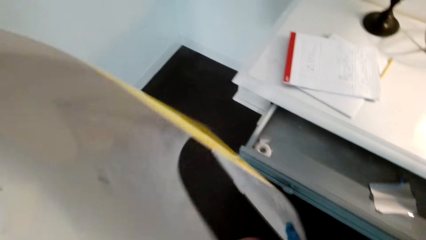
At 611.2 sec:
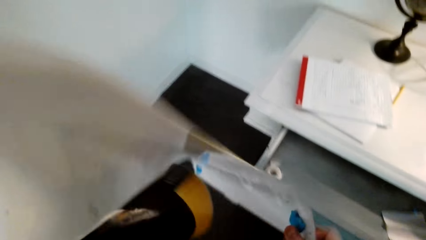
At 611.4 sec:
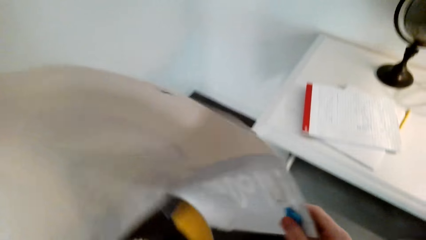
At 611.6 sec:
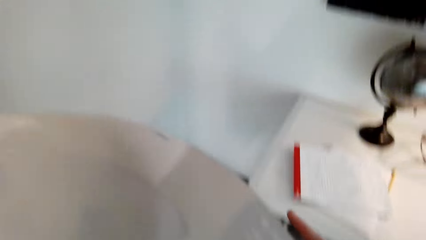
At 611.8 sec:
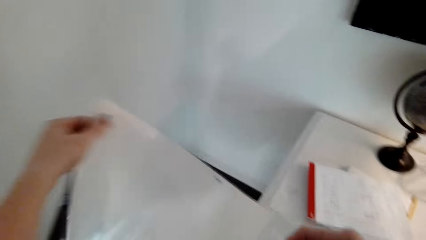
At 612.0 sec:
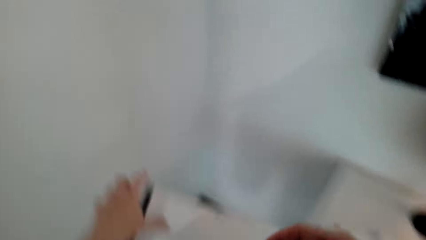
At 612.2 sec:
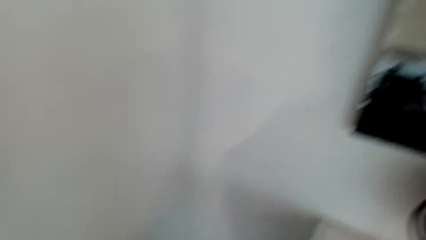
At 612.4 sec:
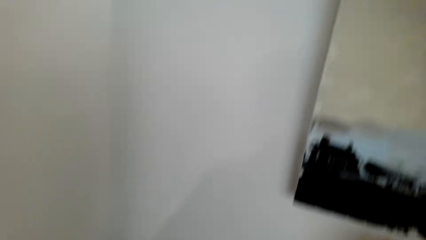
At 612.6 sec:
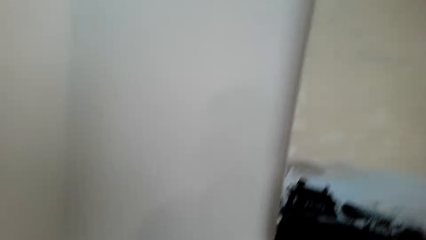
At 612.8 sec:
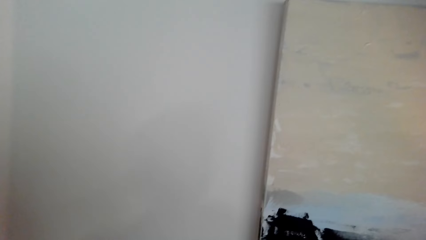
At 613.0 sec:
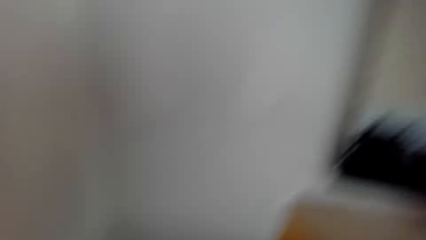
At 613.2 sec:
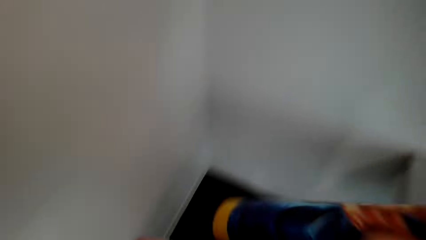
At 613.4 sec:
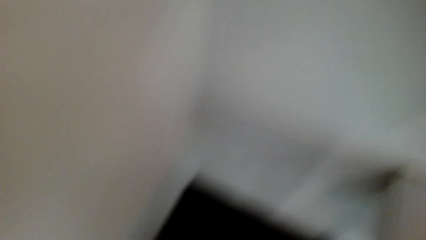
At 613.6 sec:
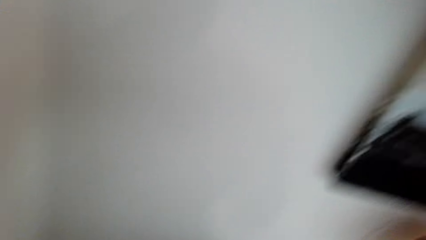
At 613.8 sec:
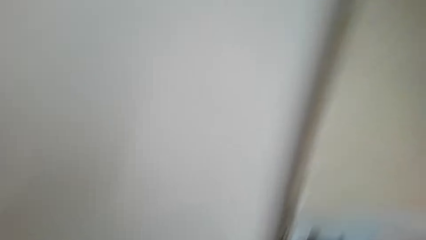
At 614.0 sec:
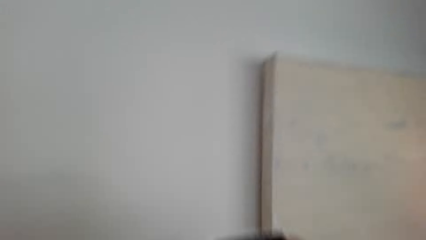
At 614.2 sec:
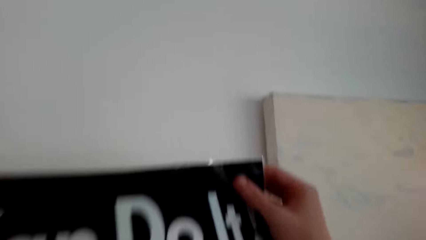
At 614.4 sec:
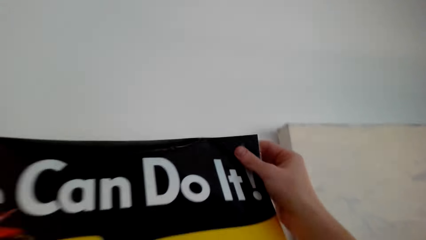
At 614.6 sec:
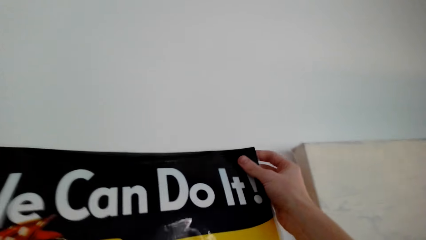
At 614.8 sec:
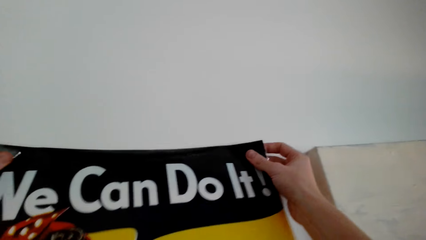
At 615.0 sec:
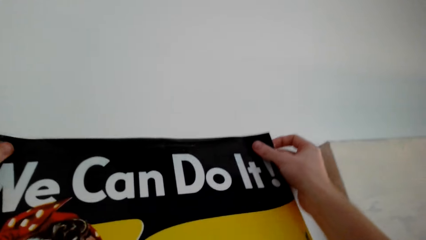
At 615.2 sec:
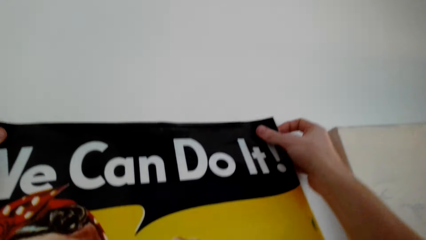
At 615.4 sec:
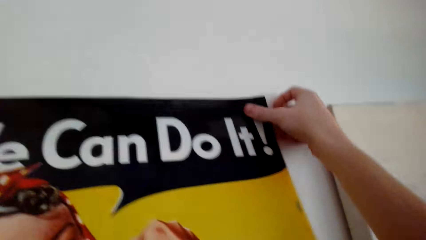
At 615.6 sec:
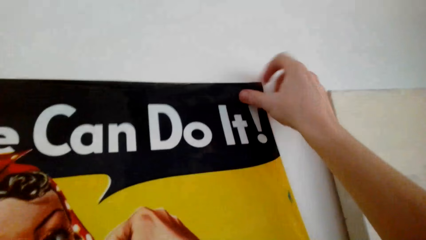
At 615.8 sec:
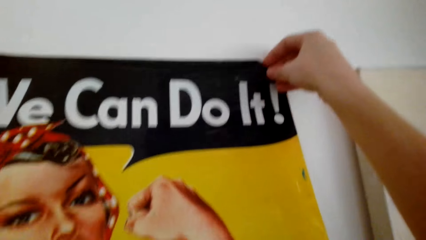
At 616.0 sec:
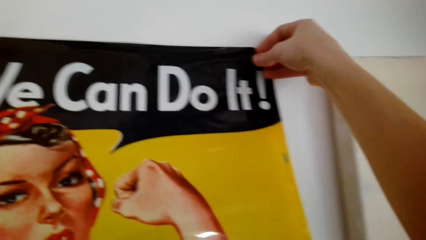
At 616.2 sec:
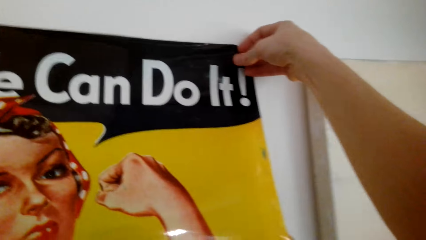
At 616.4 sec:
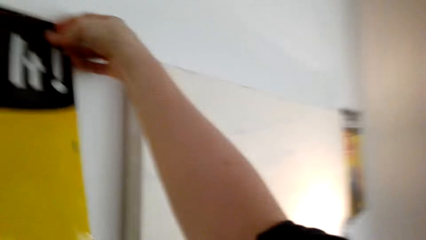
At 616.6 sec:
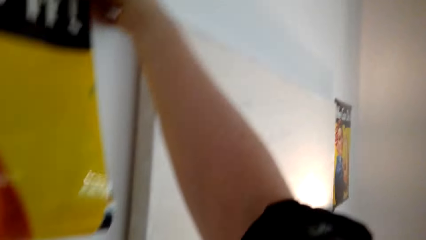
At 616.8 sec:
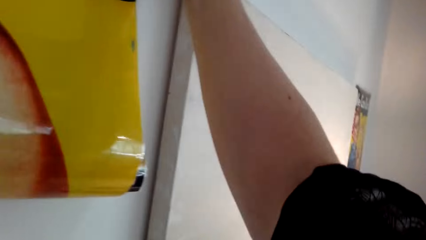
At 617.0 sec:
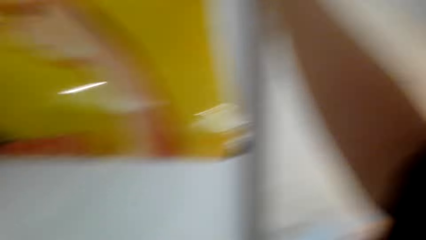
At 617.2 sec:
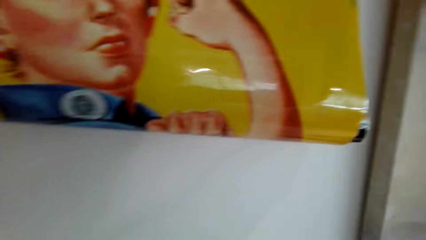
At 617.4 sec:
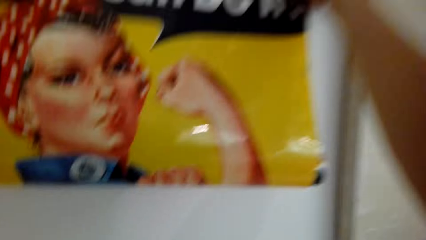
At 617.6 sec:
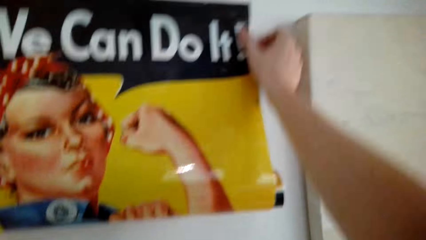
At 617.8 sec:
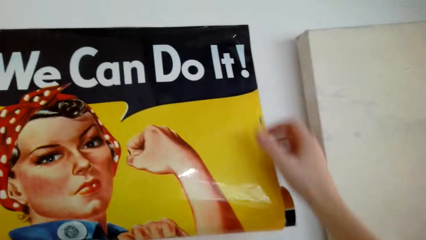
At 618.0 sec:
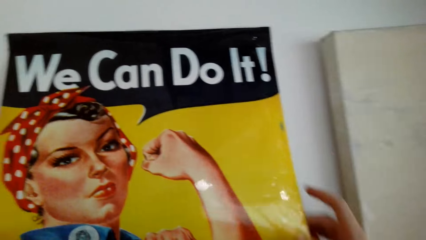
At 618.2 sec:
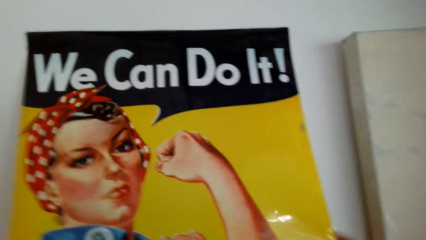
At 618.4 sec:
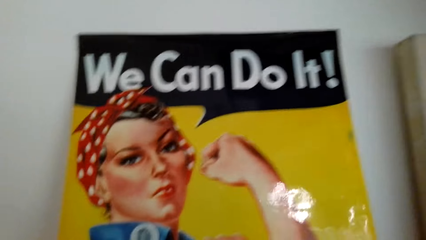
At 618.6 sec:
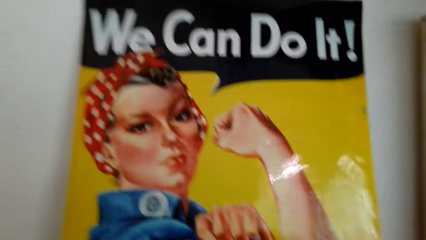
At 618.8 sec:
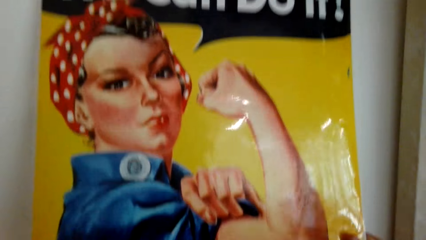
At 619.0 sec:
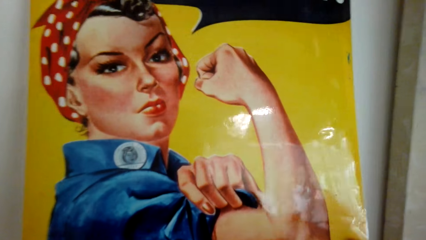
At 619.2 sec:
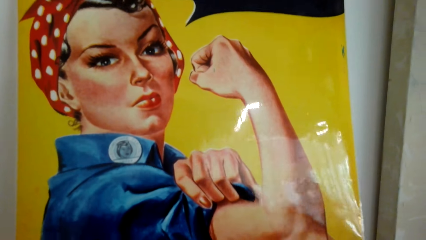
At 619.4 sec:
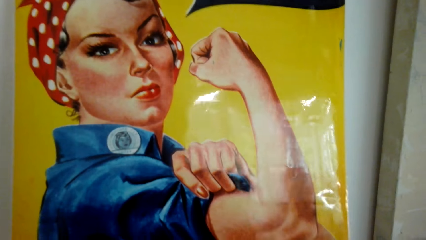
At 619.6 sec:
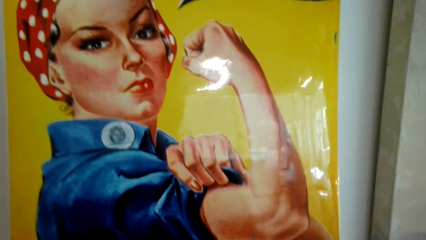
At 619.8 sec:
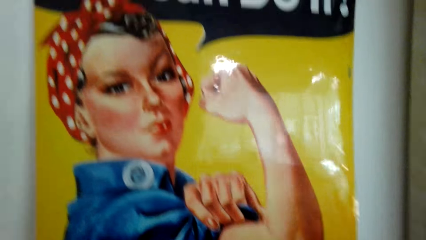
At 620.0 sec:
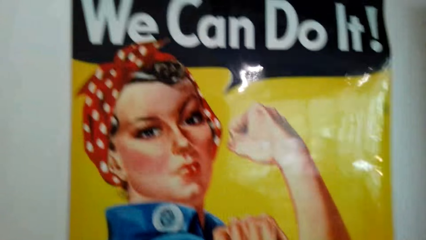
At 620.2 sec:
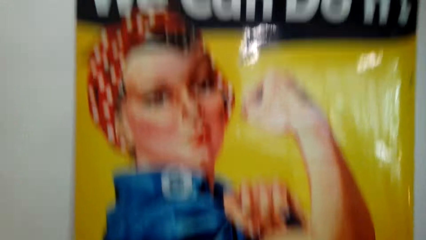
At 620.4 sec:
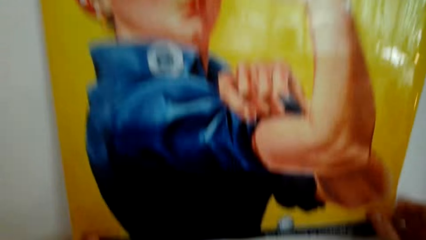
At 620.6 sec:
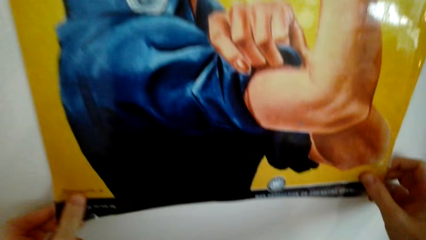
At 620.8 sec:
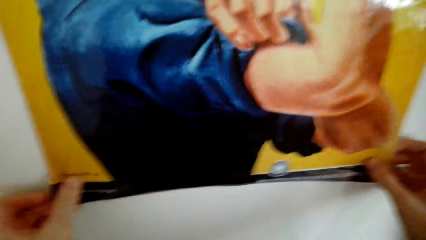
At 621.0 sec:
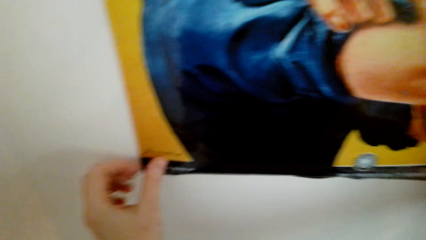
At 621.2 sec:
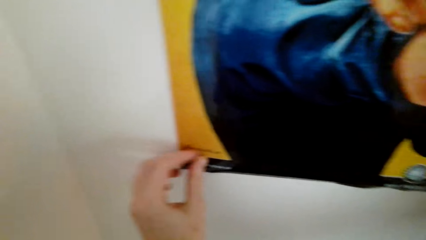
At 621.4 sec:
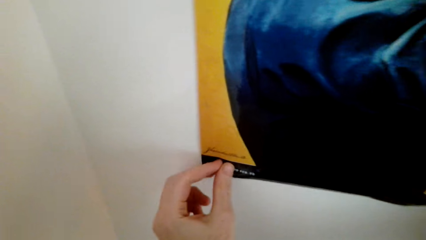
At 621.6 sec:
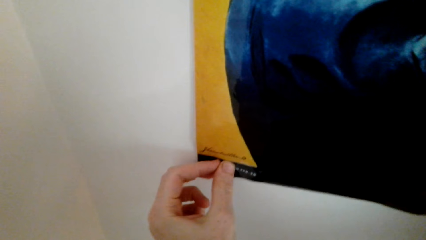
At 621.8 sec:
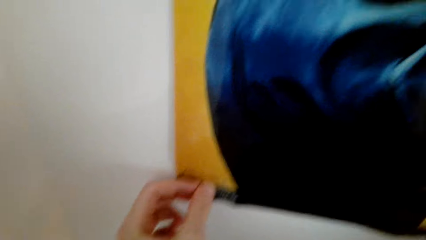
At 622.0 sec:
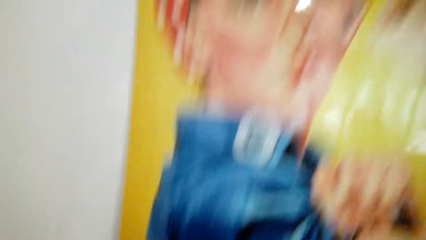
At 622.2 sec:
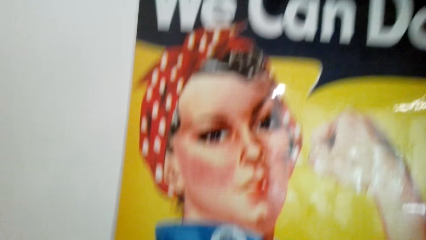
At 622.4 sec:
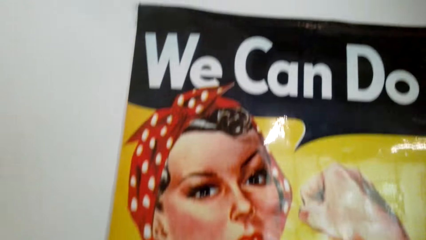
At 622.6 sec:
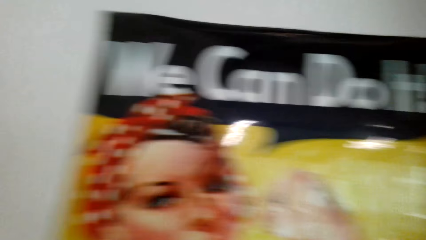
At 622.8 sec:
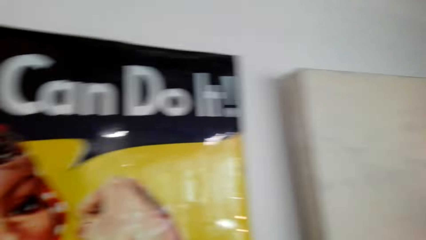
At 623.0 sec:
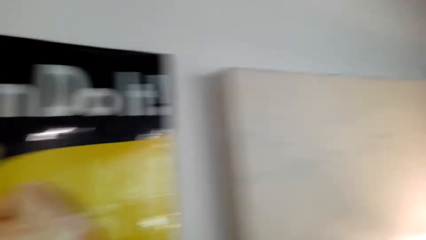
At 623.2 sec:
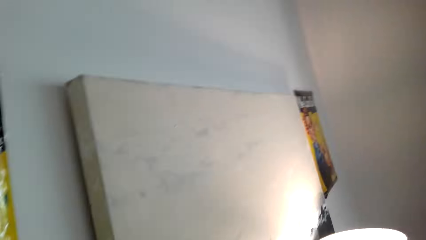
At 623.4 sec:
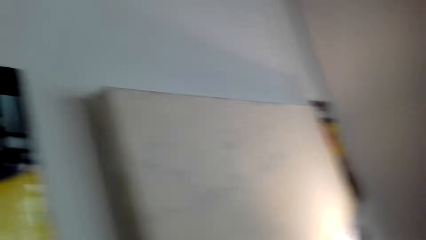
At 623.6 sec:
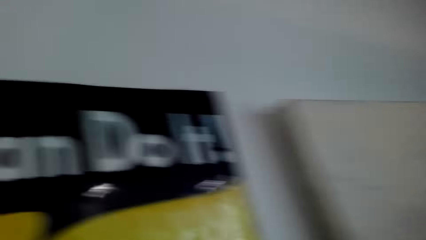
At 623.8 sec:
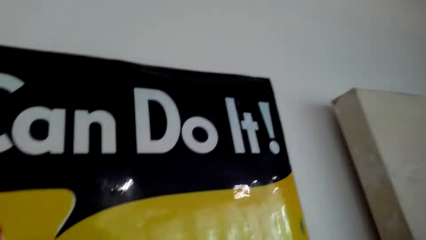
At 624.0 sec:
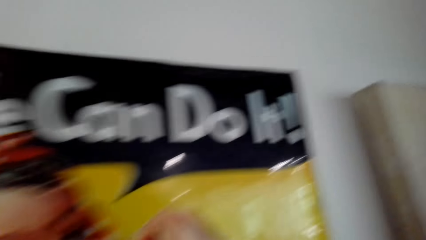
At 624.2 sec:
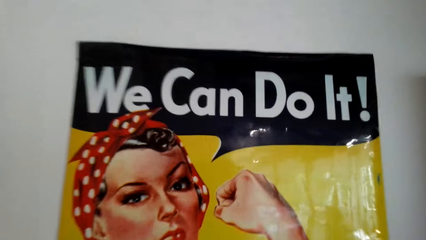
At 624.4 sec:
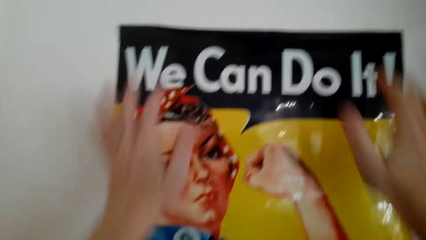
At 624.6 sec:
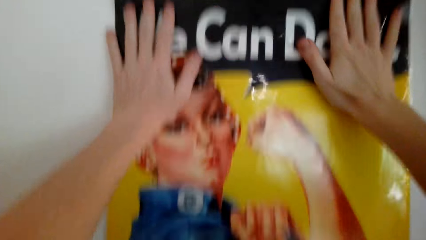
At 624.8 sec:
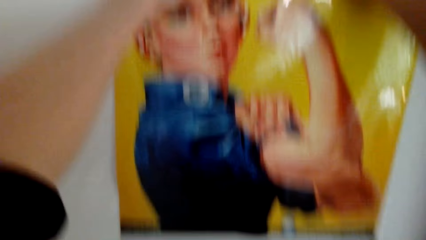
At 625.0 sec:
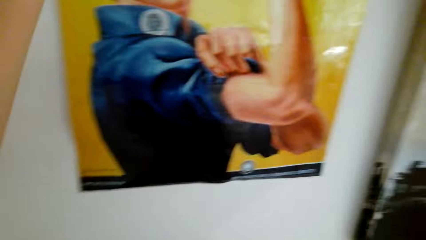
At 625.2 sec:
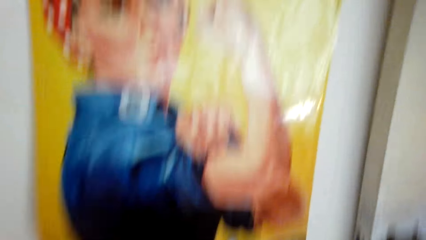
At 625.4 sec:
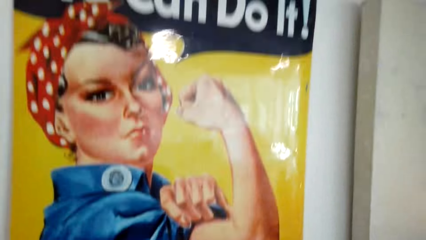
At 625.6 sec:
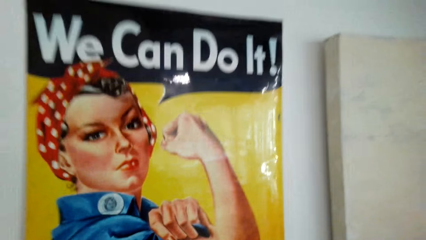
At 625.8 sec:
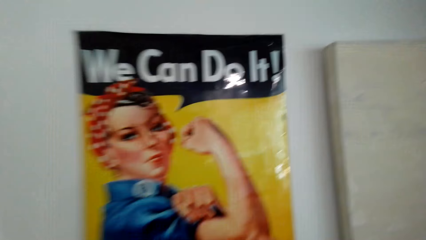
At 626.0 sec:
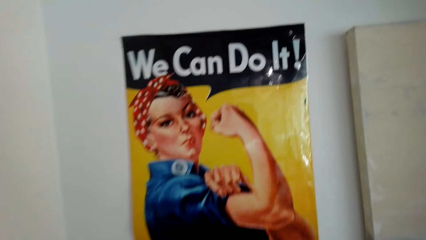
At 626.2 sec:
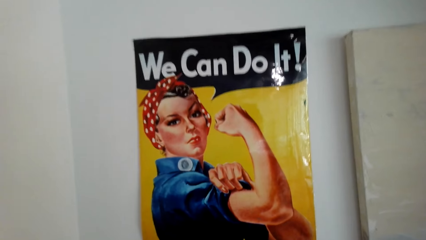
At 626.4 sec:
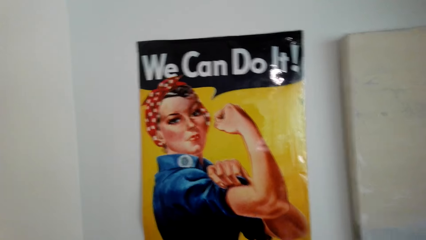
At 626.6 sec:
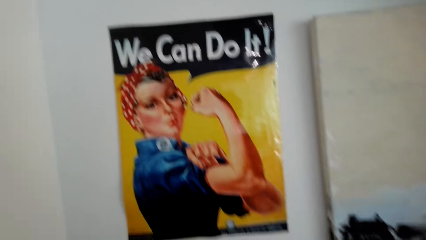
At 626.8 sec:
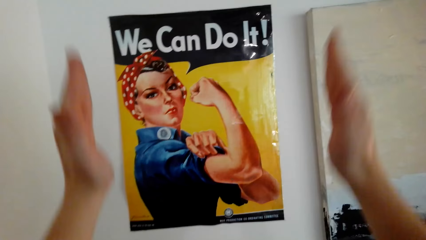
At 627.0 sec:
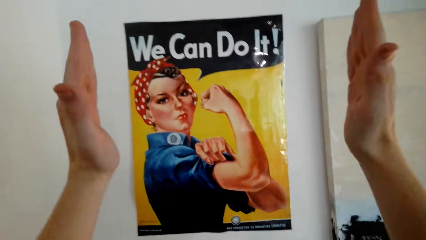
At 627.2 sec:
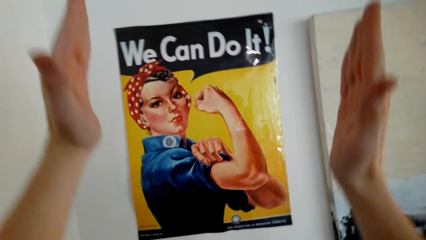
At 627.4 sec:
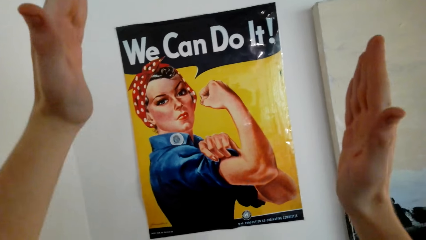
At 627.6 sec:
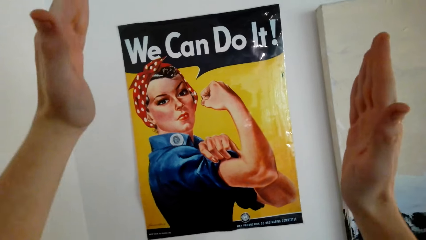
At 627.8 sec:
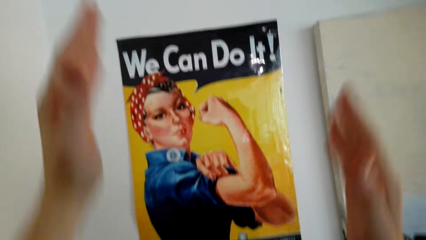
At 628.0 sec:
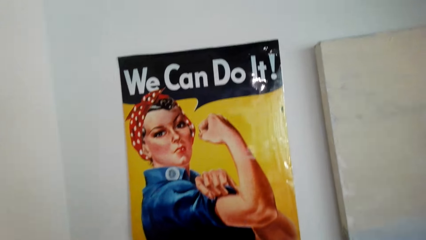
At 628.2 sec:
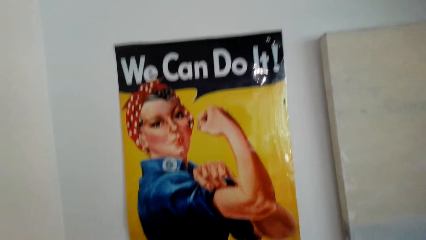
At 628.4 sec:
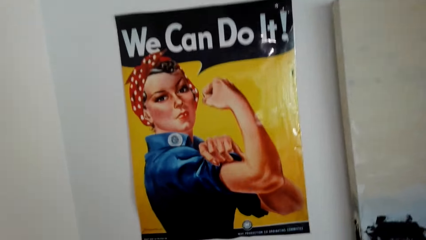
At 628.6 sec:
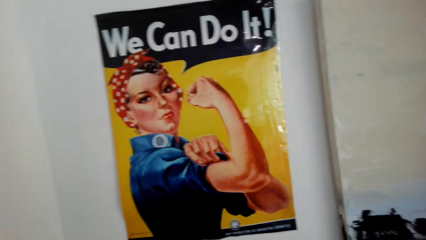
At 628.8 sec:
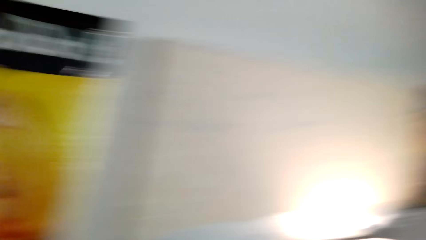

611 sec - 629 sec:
The camera wearer looks around. They stick a holder in a banner with the right hand. They hang the banner in the wall with both hands. They look at a picture. They look at the picture again. They look around. They raise both hands.
